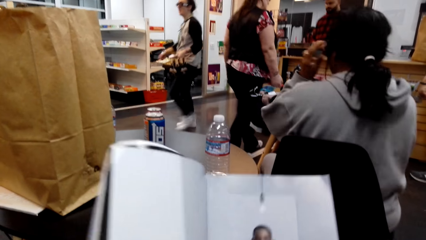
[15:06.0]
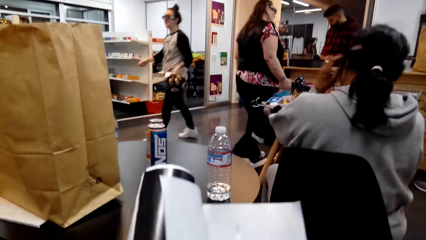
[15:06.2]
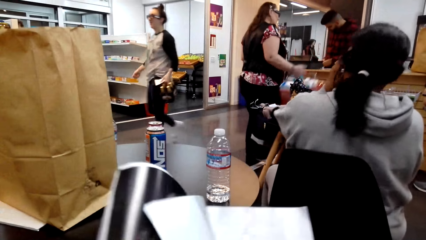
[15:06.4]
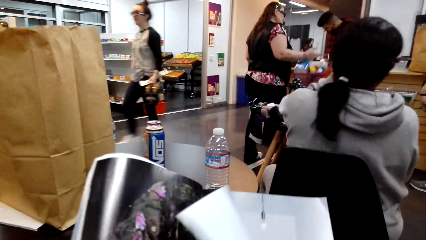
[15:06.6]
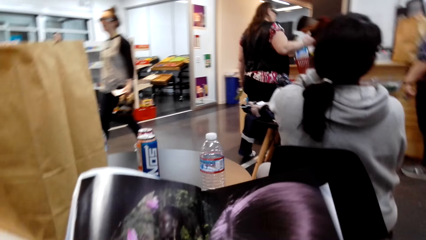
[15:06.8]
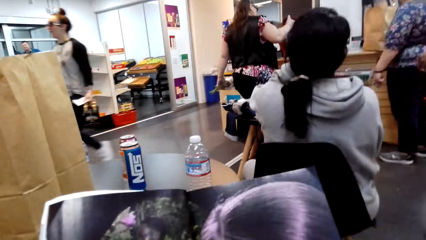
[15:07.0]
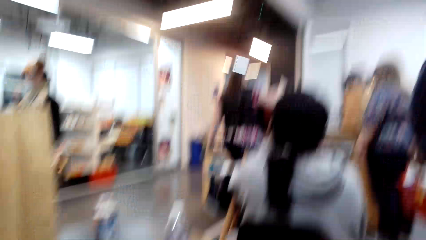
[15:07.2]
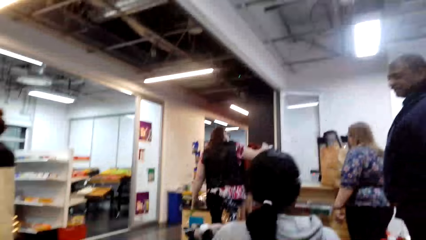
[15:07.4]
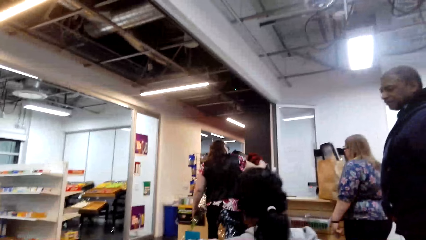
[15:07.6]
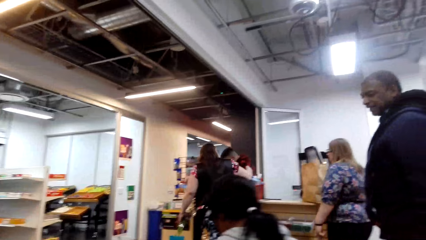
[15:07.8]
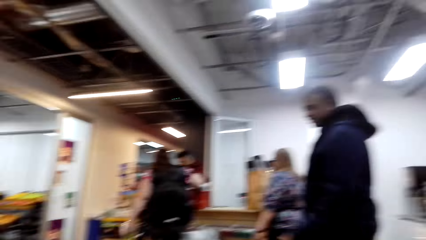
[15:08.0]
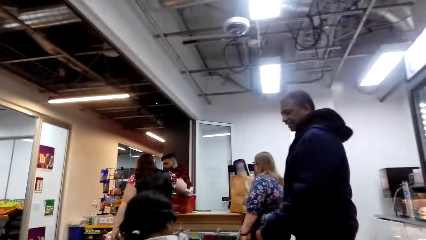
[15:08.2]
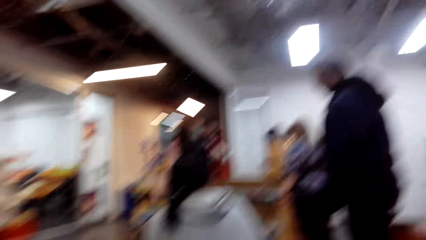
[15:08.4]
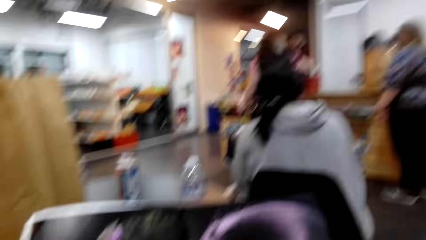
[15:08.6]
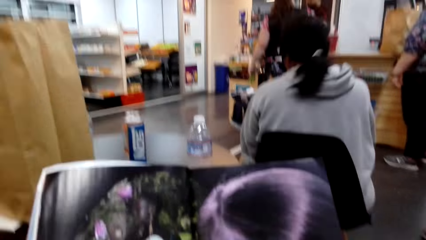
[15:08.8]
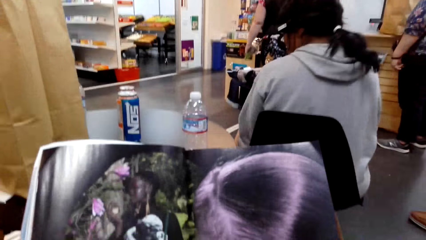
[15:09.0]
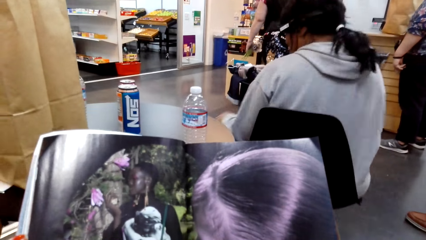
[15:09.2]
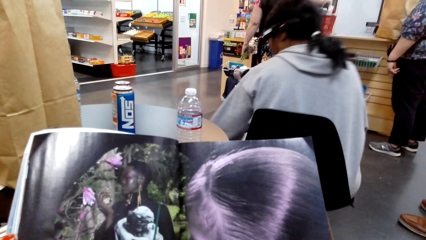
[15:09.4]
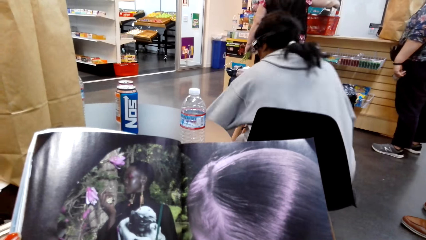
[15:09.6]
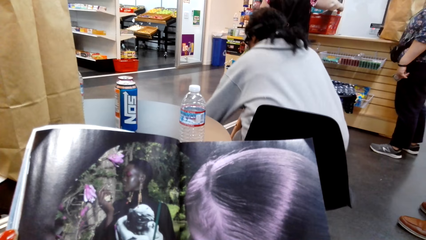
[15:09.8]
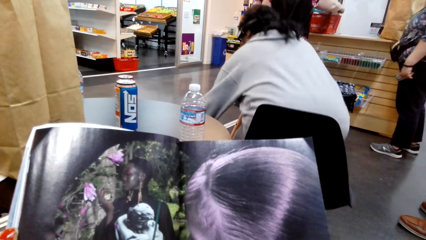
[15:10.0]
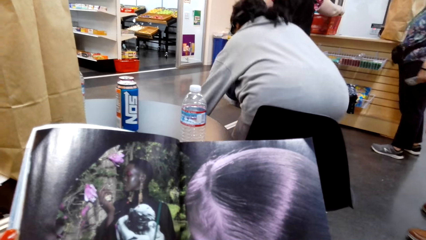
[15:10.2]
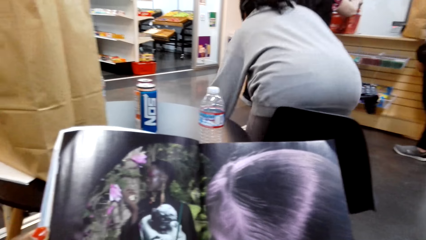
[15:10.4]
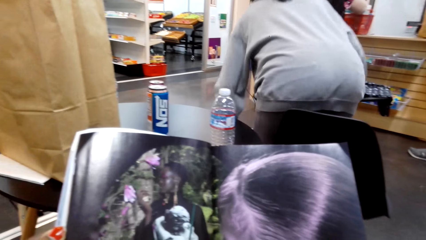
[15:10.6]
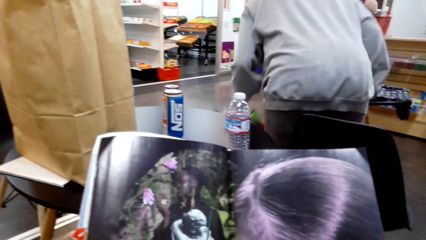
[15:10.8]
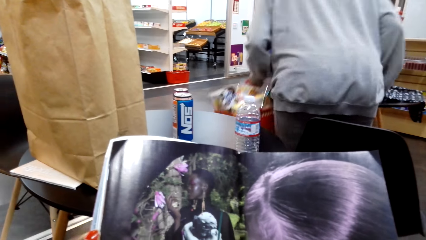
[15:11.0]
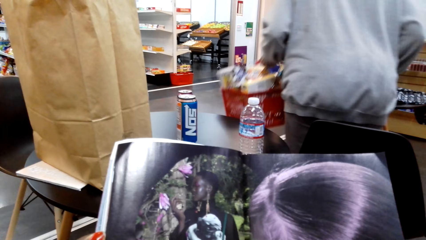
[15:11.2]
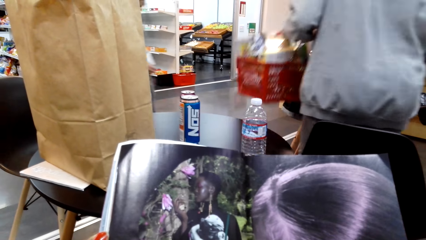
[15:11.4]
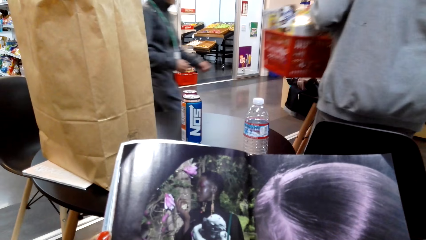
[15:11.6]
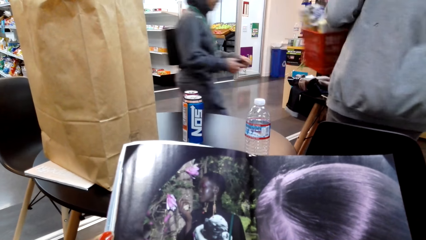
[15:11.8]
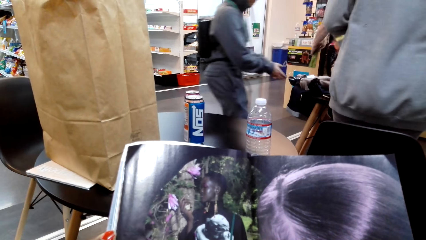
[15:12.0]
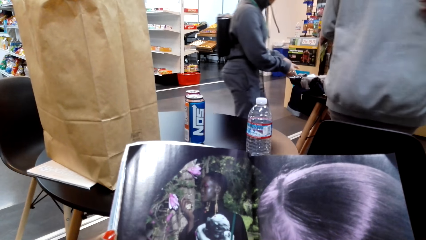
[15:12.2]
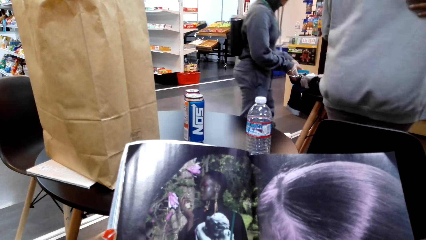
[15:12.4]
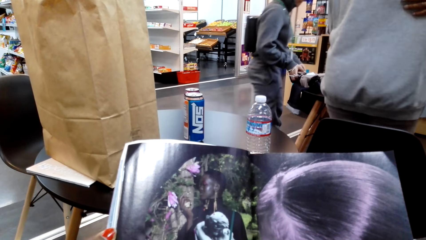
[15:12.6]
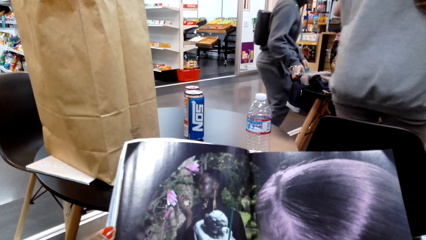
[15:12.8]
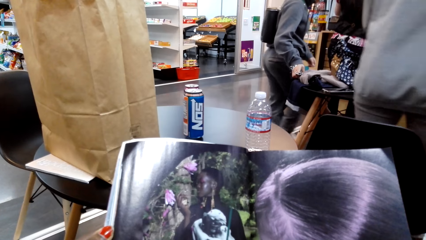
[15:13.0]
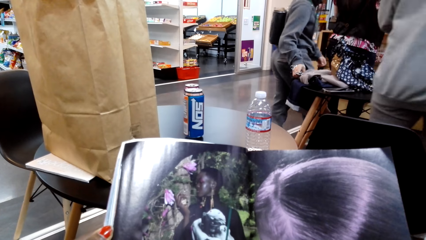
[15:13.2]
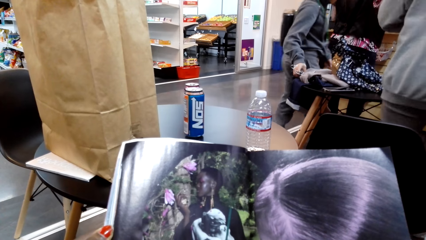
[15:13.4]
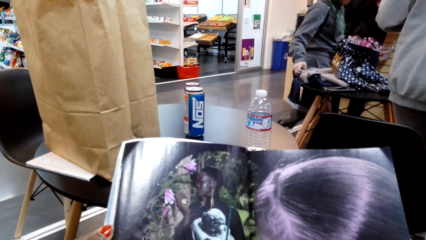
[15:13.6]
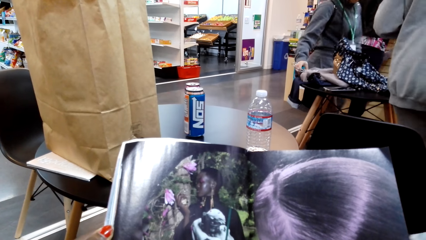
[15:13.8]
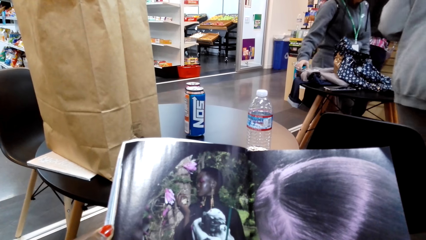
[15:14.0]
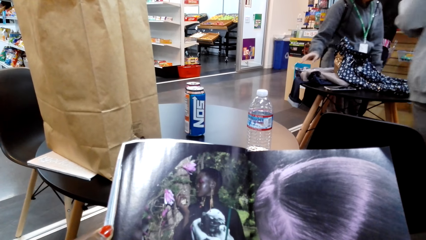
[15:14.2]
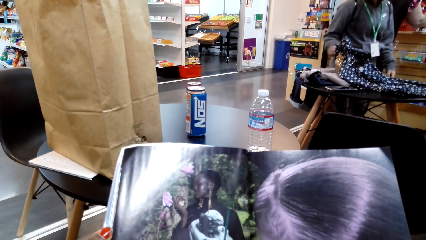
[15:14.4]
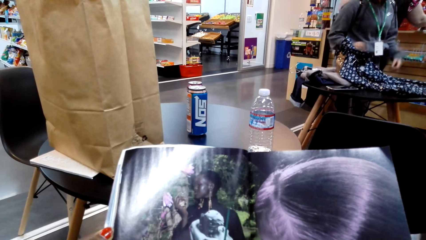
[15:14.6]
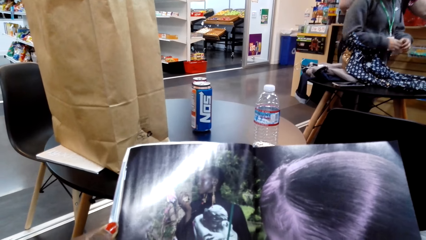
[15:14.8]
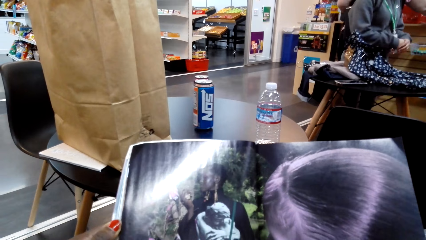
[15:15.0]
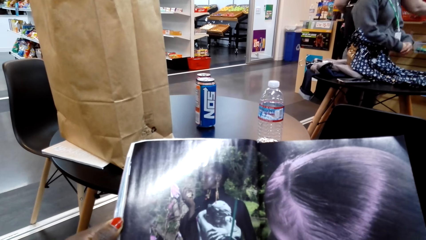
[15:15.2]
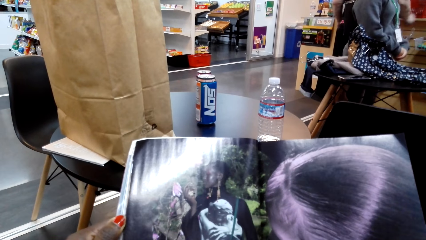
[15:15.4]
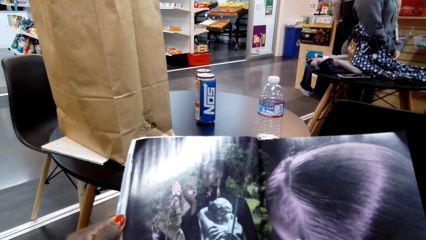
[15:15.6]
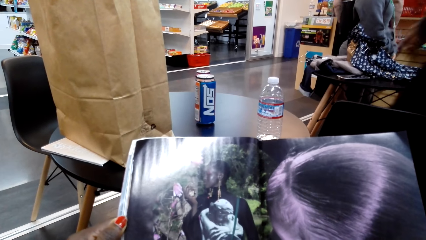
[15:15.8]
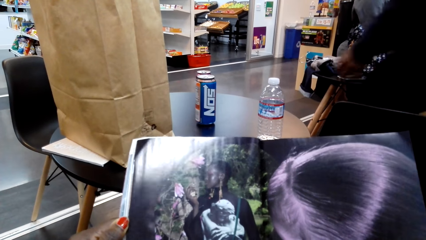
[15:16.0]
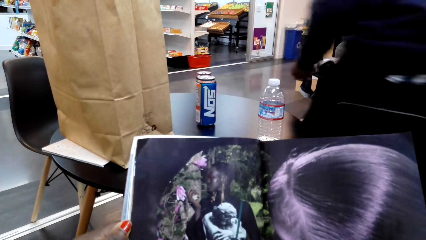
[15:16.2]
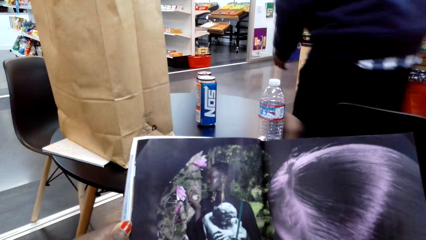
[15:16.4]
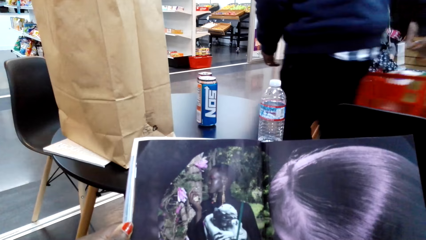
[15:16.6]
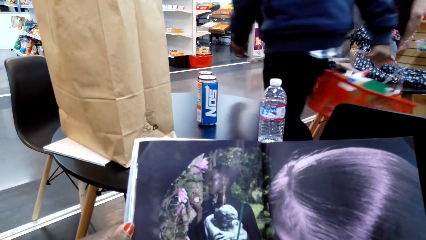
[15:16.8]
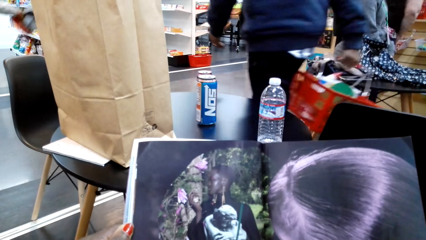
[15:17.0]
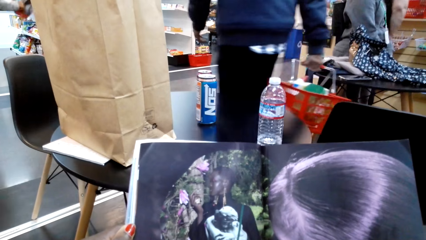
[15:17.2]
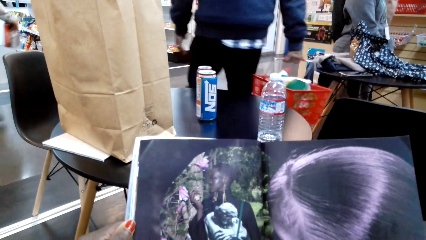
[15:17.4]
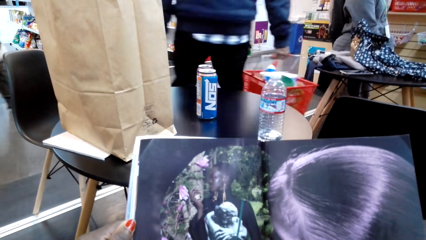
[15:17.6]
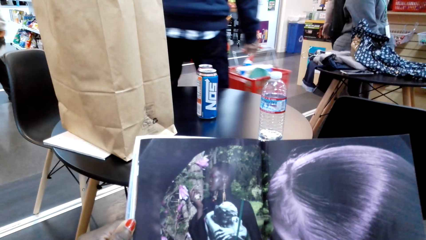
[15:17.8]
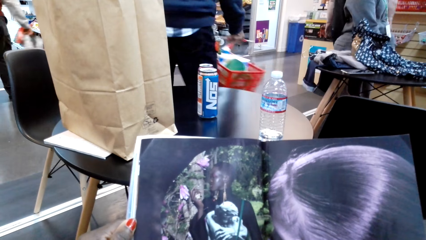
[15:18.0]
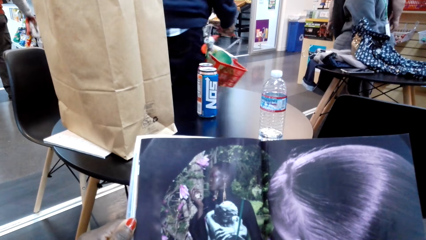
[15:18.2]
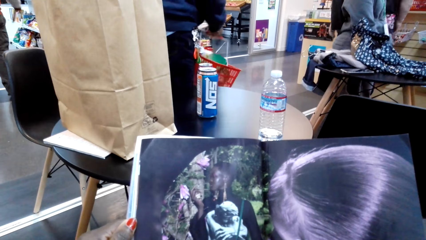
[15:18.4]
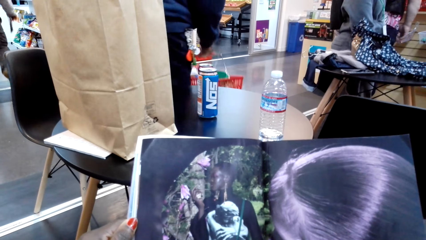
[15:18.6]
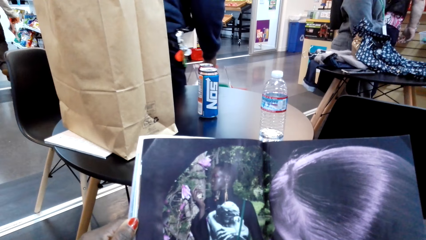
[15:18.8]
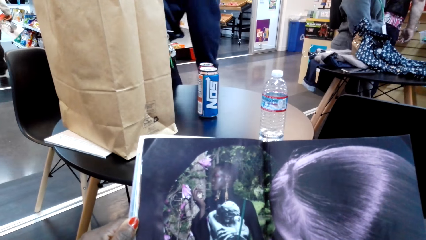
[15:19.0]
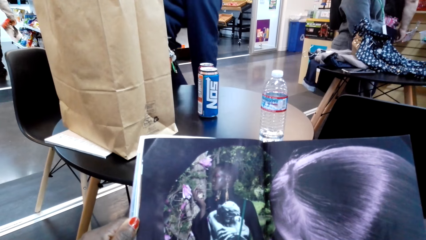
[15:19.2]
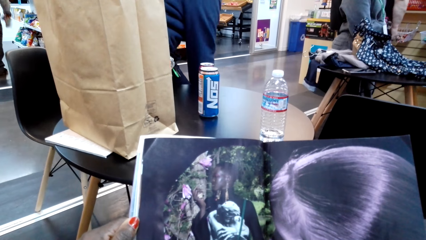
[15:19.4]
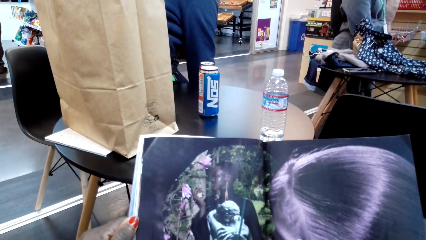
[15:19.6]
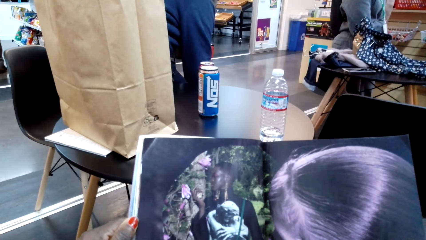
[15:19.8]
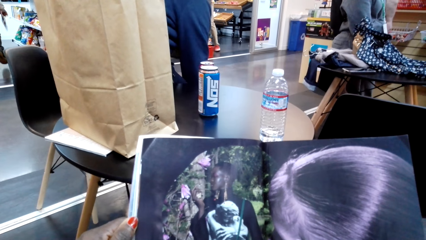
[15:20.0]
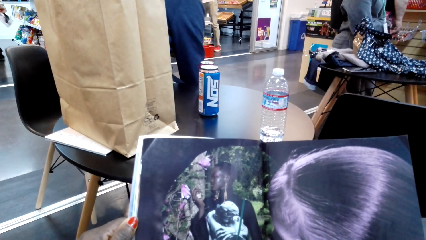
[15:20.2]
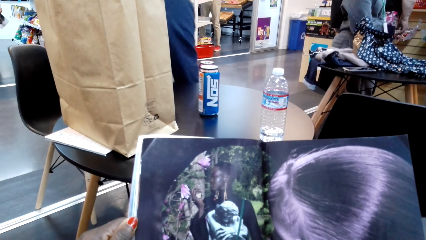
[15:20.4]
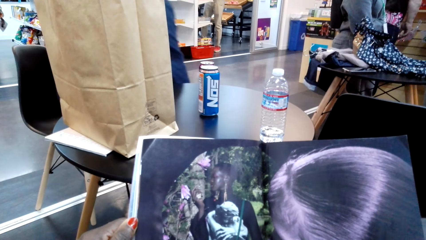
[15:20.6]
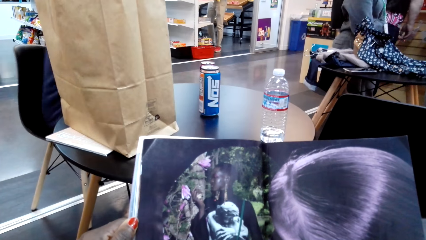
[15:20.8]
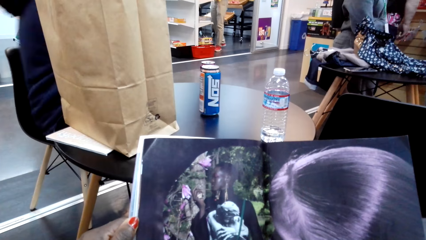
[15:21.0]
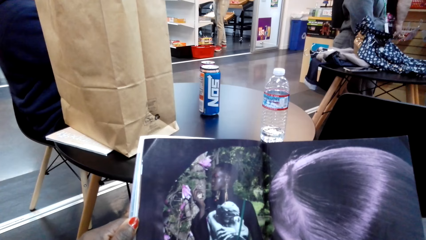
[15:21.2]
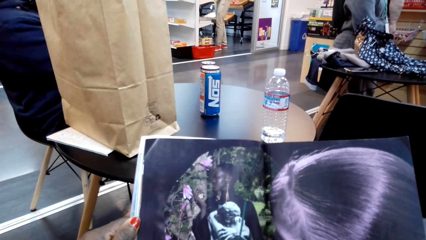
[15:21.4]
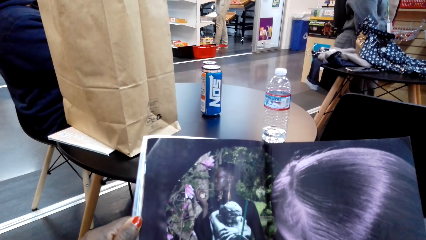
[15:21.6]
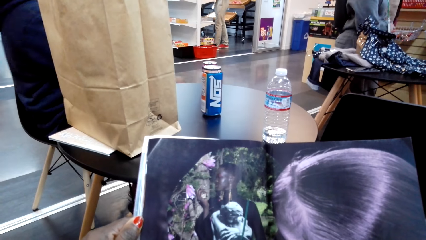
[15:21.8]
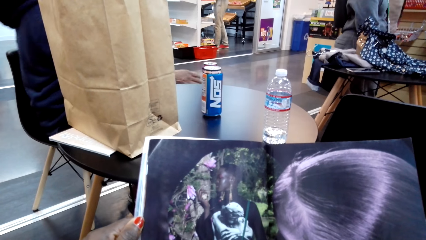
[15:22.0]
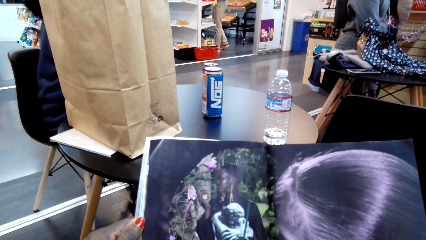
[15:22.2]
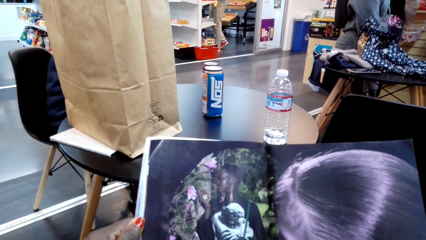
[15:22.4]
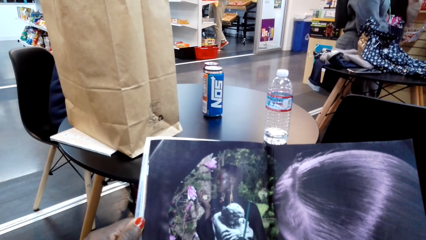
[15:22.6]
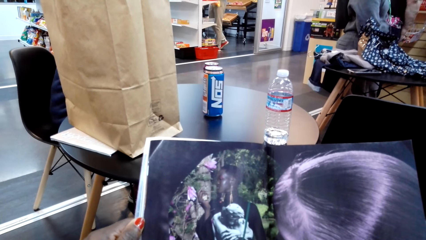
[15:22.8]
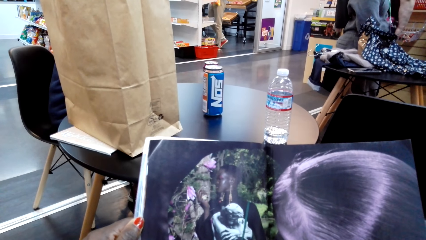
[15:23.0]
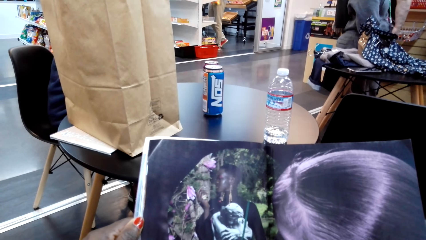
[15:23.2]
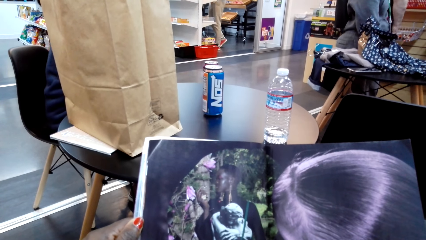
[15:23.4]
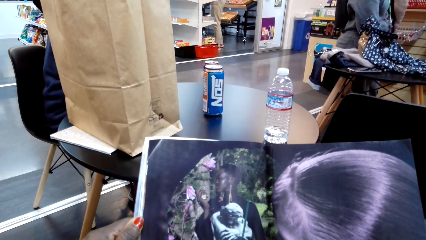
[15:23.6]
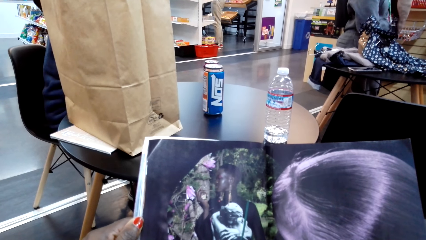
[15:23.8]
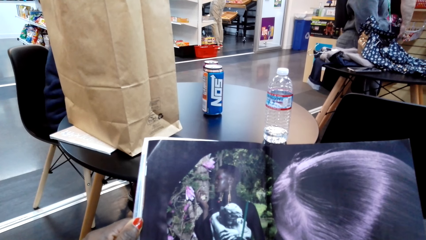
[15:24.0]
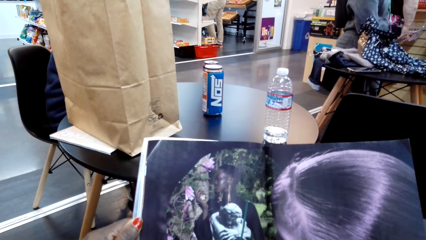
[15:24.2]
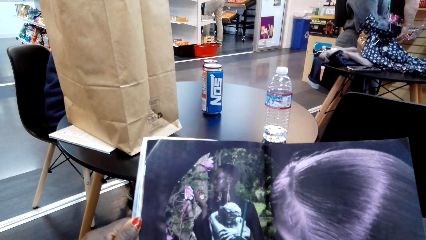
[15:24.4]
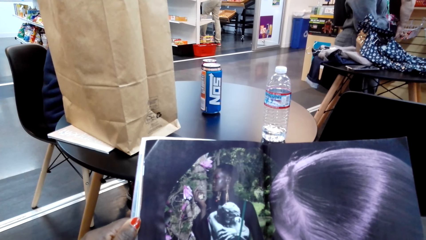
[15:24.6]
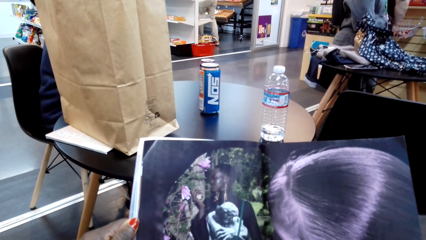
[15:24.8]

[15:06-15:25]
The camera wearer turns the page of the magazine. They look at the magazine. They look around. They look at the magazine.
